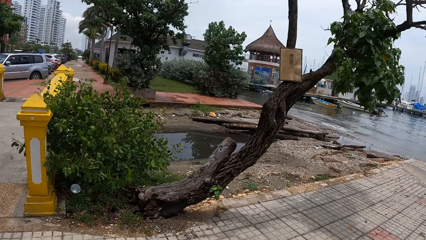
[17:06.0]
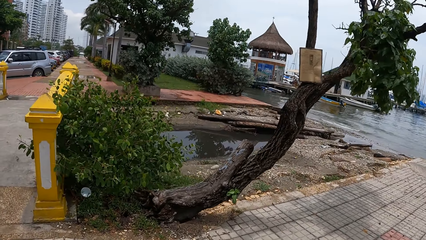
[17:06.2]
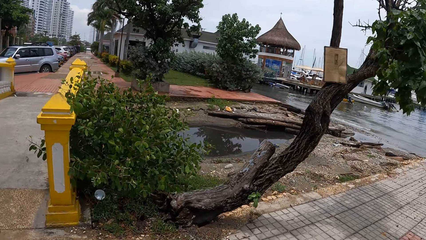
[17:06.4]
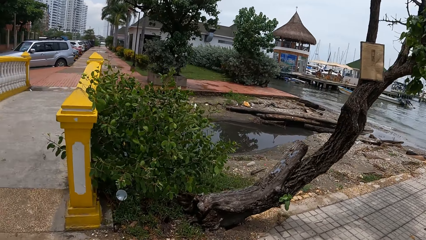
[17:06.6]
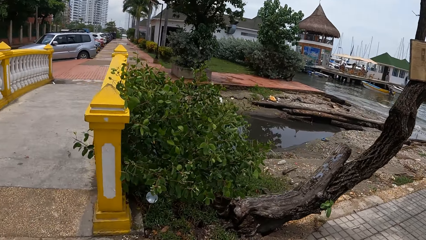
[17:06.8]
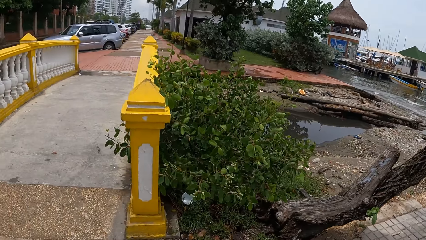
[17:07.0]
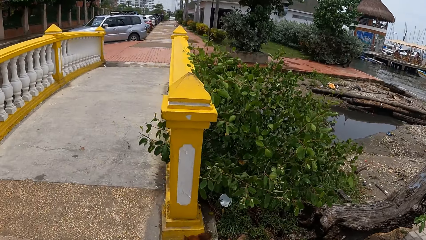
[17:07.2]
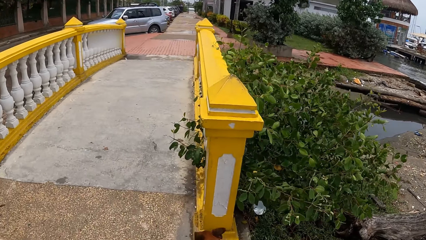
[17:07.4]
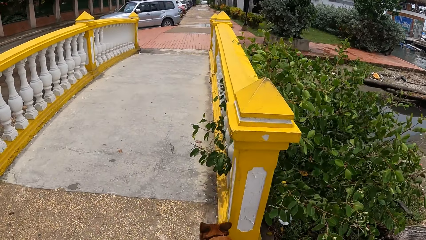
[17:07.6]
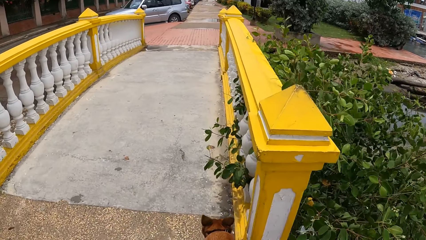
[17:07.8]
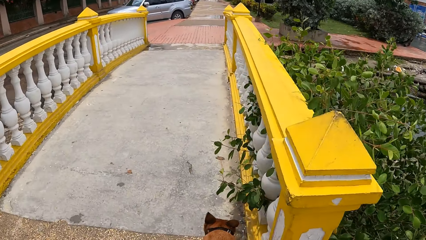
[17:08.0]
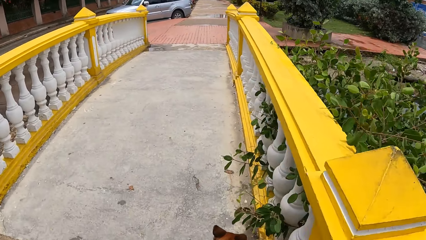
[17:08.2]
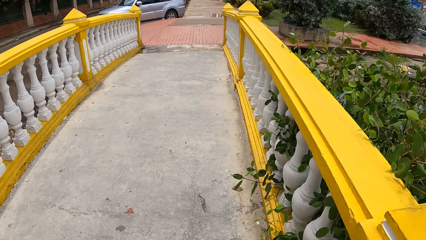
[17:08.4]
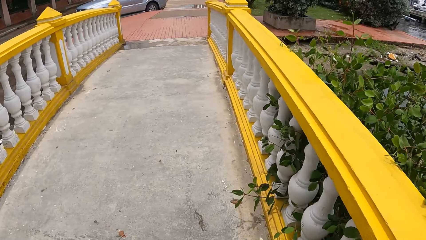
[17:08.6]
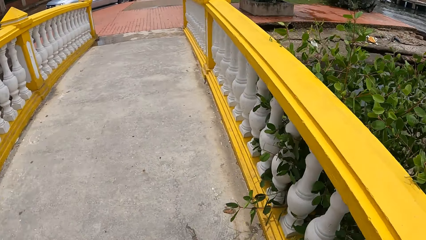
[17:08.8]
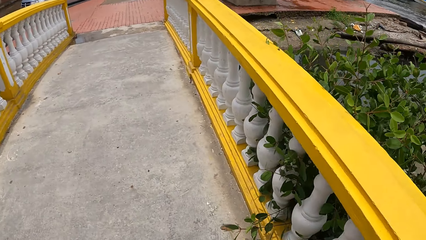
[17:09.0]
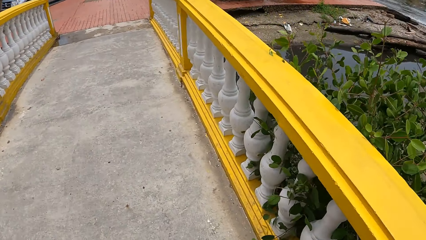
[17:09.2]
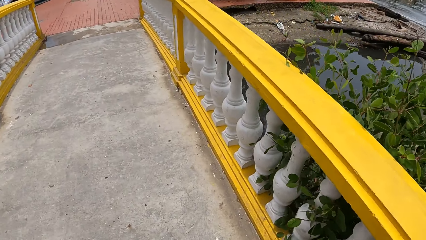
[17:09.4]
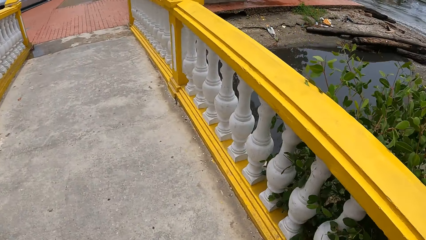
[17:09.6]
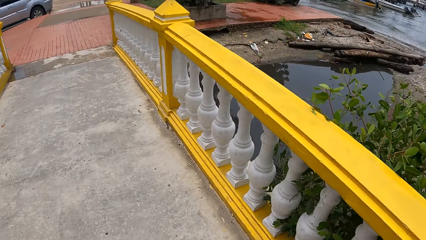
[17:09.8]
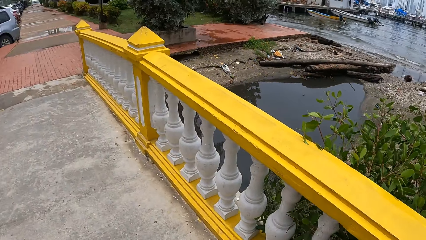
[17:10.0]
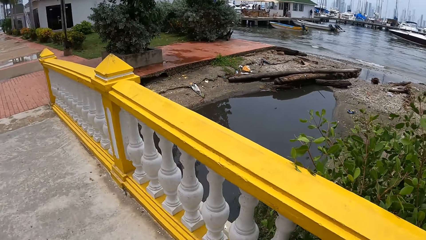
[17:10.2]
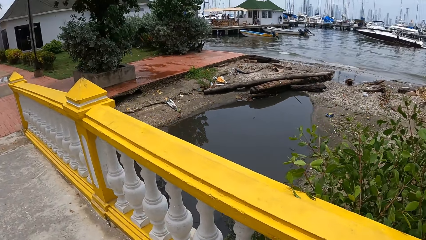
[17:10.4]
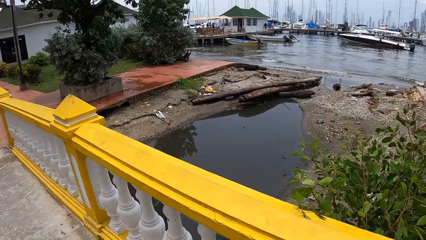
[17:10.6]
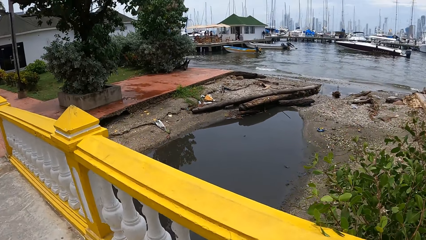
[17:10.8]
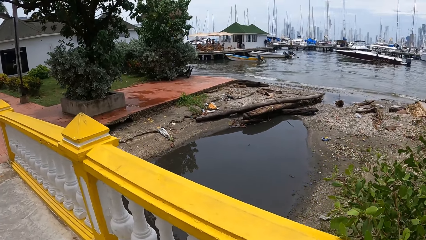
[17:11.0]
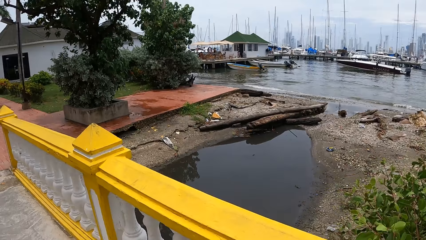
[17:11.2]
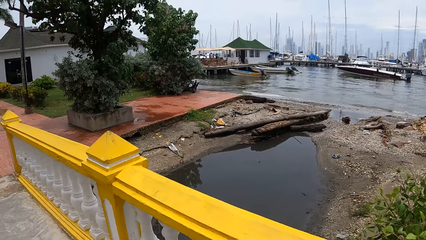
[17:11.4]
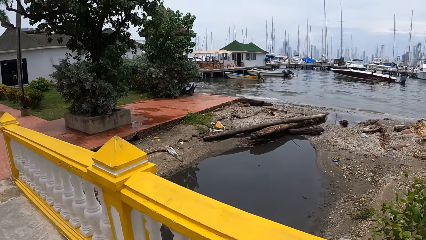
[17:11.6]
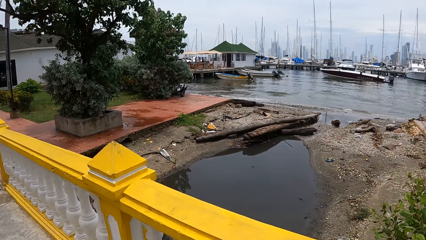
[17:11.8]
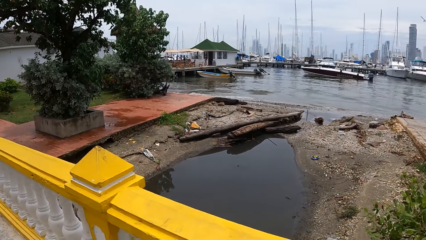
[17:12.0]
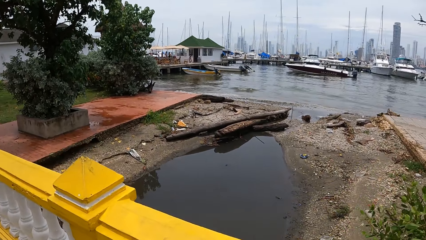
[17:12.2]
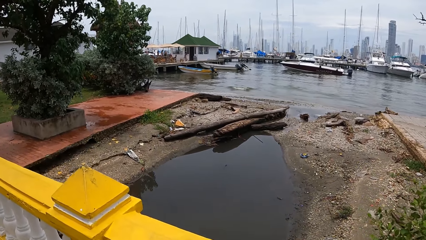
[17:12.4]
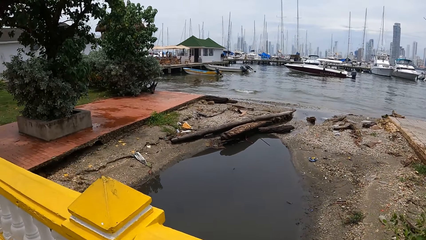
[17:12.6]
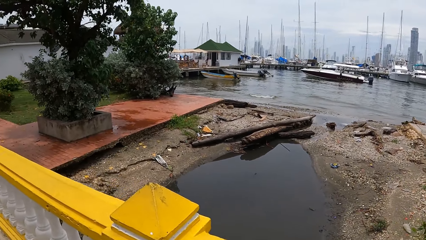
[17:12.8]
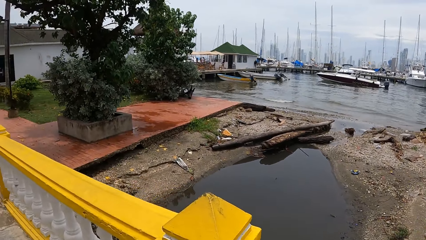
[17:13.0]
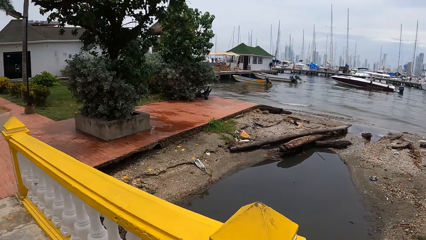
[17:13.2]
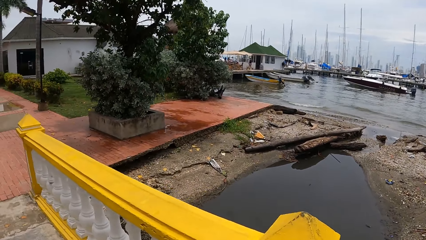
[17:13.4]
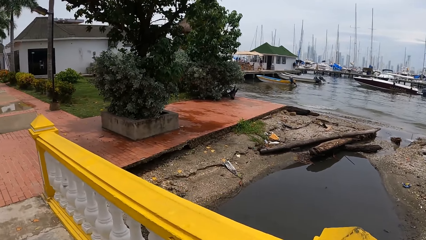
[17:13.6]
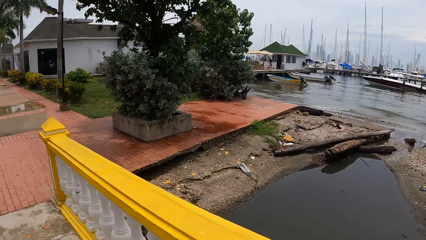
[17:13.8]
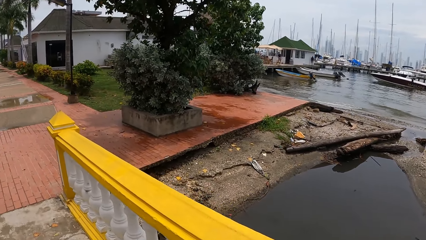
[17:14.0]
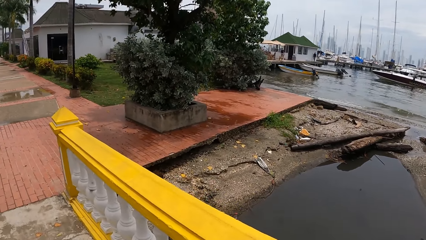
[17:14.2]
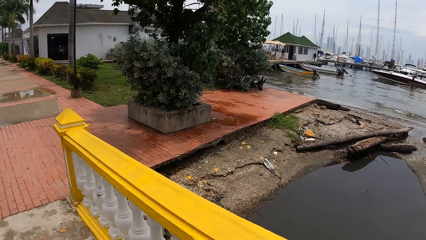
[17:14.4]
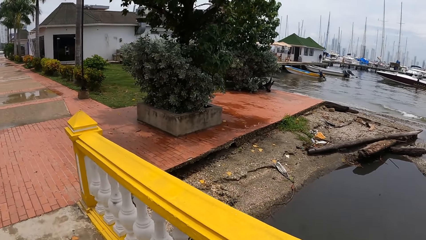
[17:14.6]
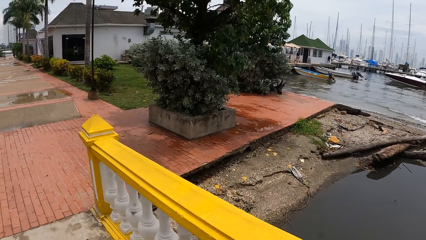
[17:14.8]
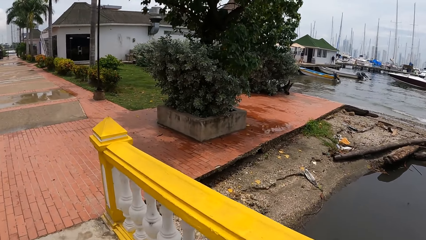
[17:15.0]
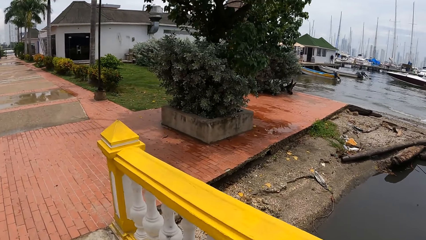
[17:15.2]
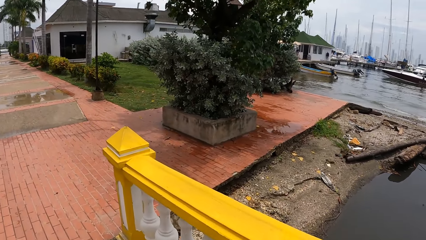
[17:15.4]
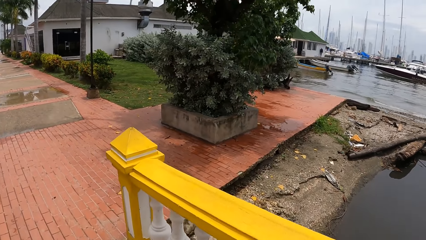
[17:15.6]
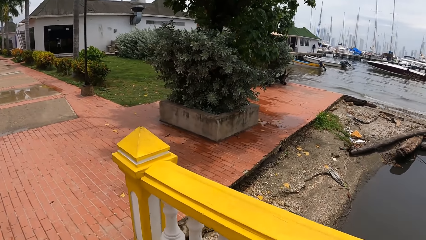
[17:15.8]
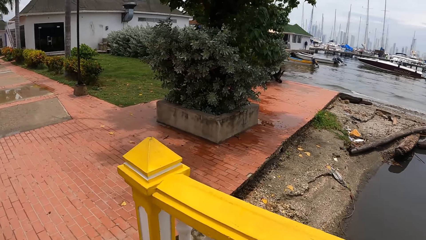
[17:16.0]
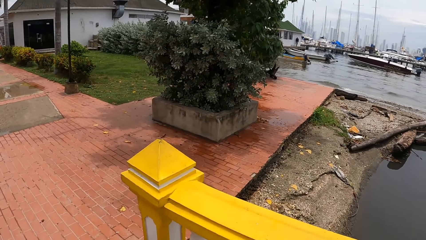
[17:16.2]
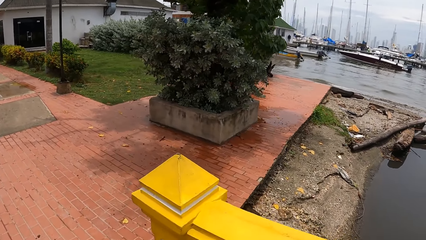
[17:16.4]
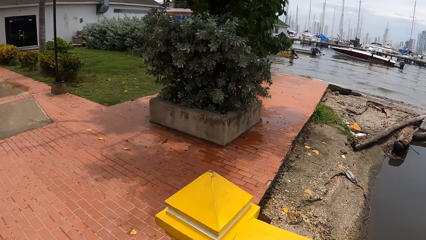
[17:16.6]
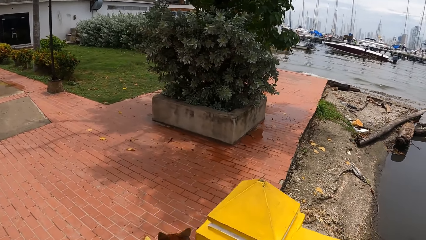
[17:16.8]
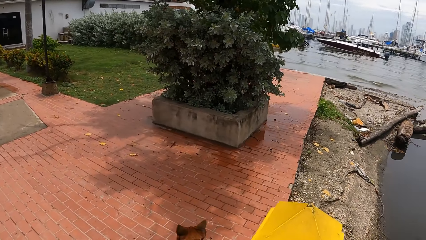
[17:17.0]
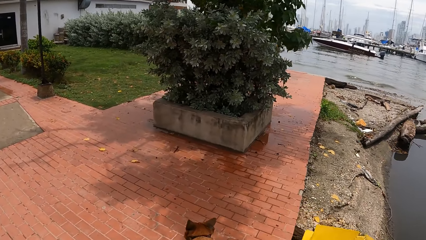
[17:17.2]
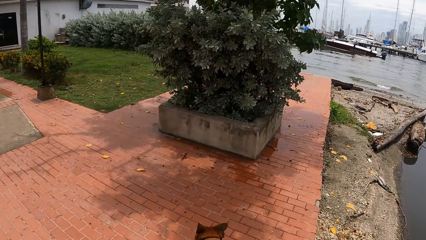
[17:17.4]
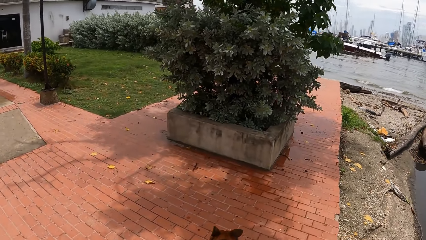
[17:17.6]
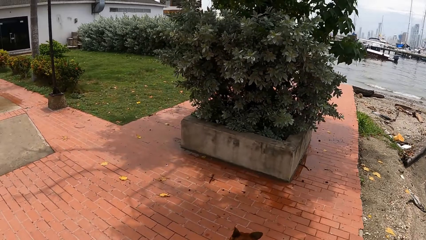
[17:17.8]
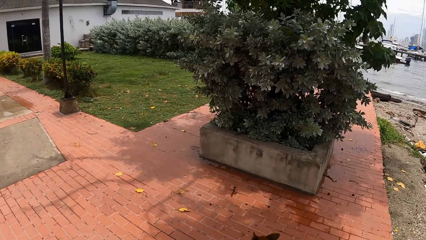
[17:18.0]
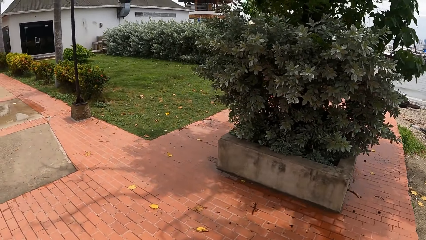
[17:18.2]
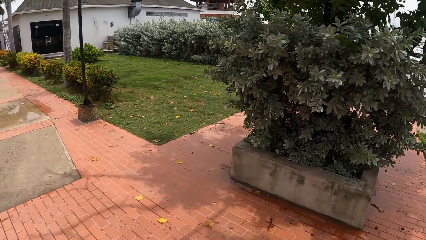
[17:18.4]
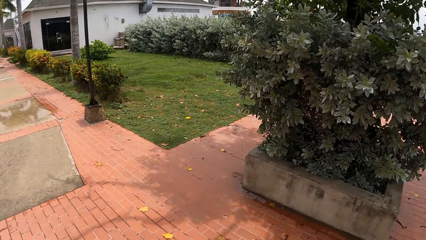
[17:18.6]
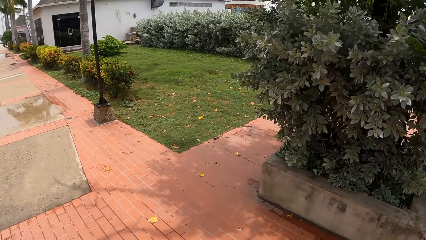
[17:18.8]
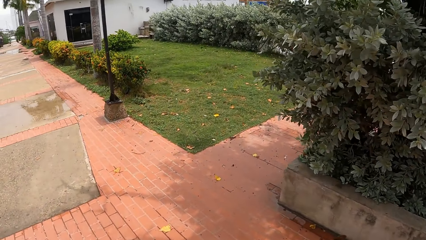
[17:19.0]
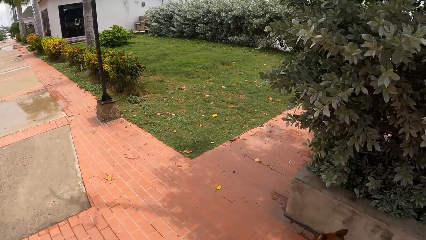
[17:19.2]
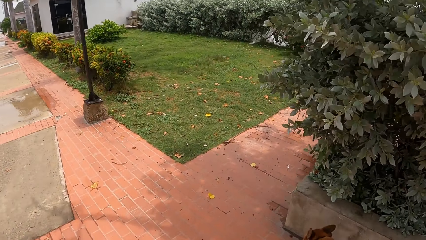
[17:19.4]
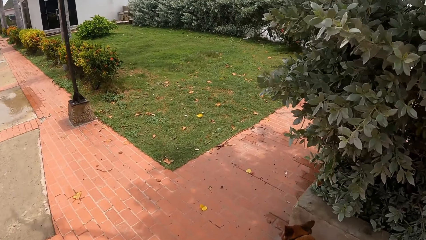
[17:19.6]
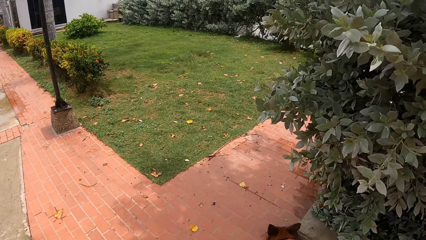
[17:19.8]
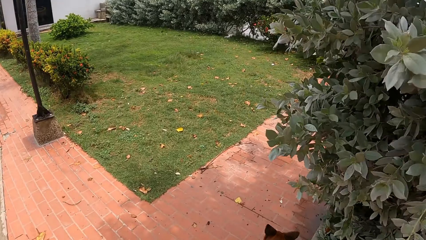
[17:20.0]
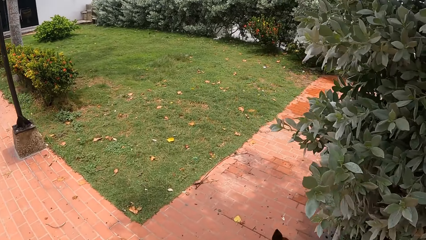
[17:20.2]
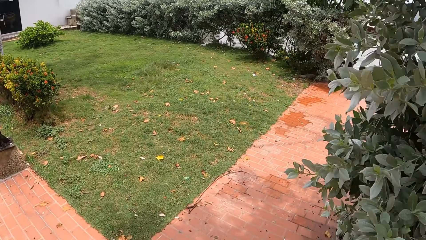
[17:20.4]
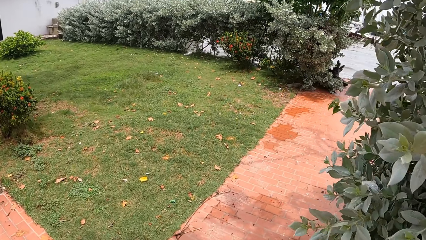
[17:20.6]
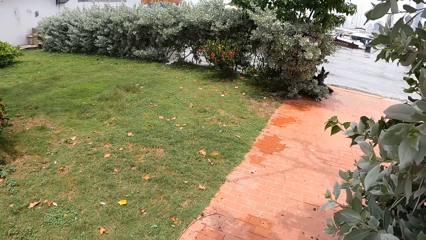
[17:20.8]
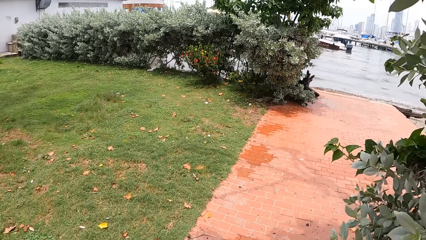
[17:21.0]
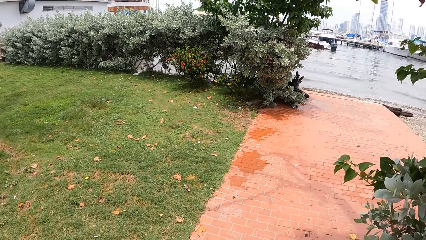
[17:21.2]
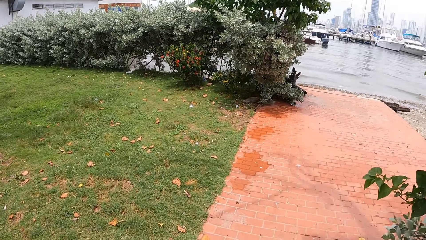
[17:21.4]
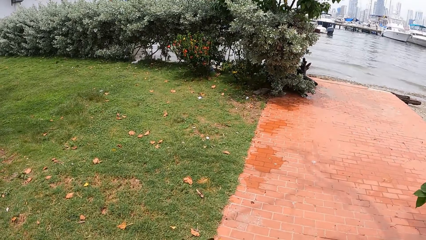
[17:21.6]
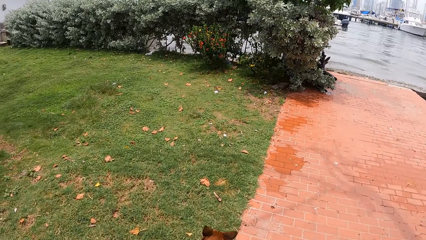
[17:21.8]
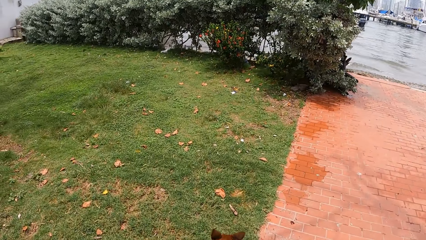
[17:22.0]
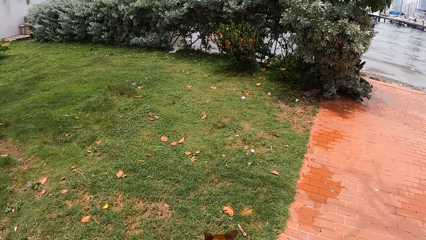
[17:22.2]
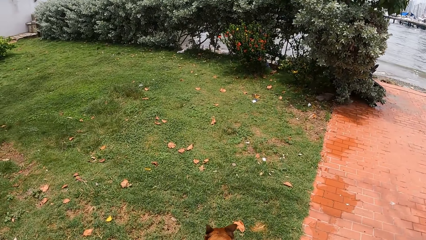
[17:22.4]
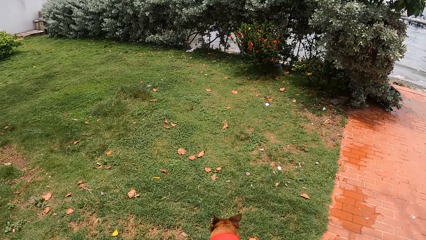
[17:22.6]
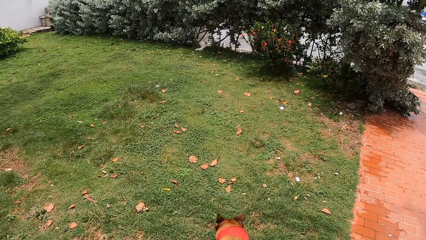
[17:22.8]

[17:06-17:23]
The camera wearer looks at the water in a ditch. They cross the bridge.
